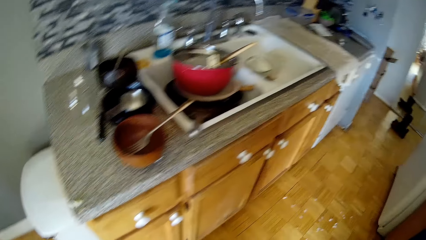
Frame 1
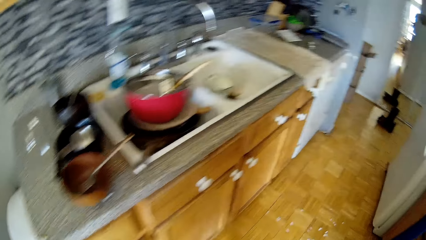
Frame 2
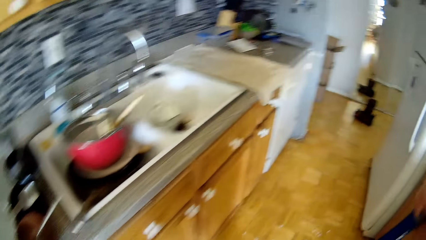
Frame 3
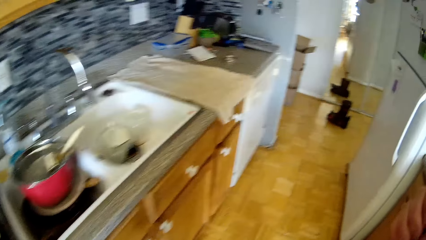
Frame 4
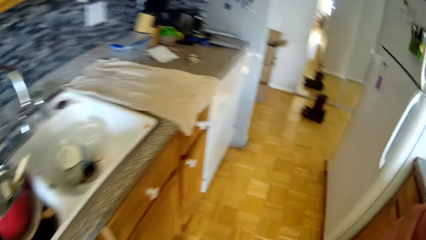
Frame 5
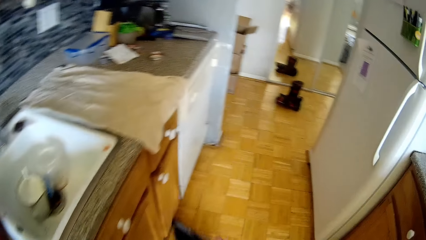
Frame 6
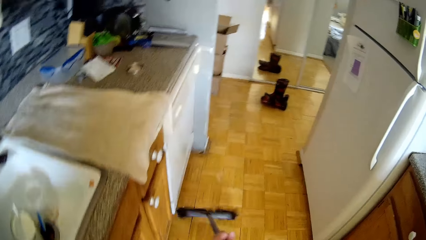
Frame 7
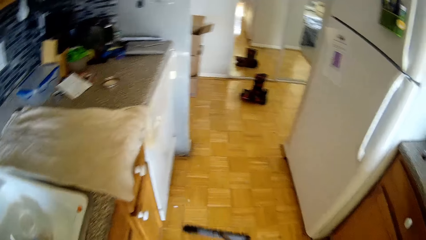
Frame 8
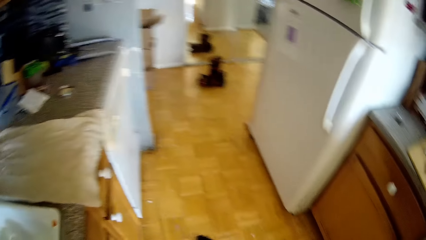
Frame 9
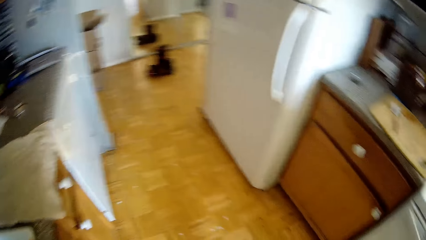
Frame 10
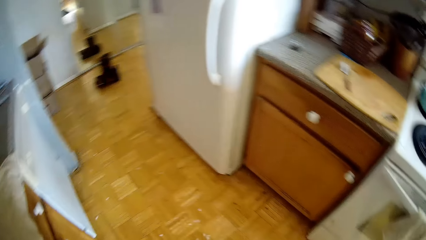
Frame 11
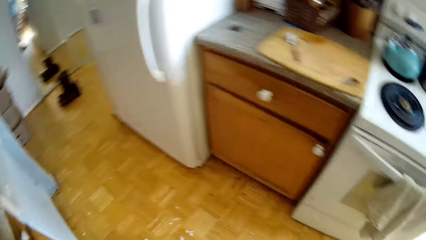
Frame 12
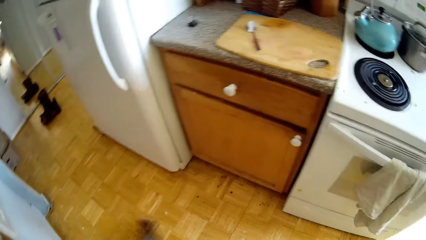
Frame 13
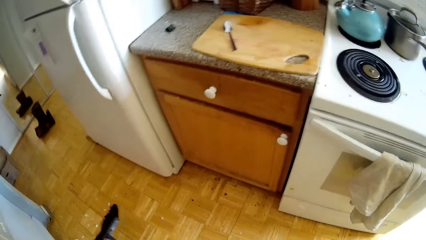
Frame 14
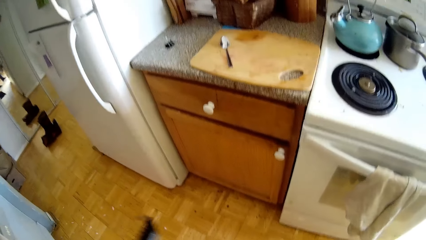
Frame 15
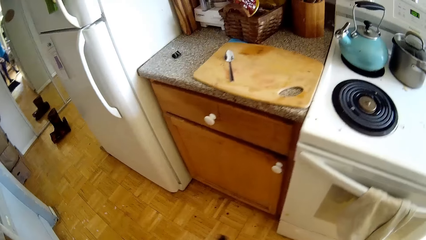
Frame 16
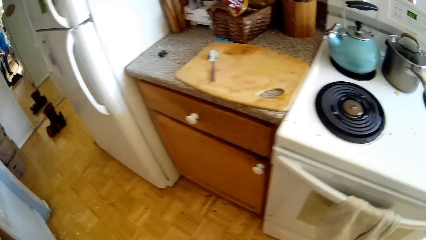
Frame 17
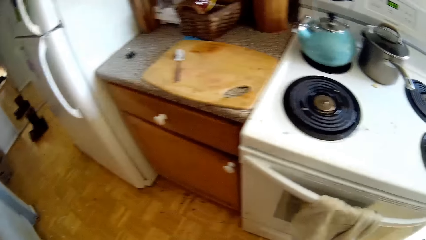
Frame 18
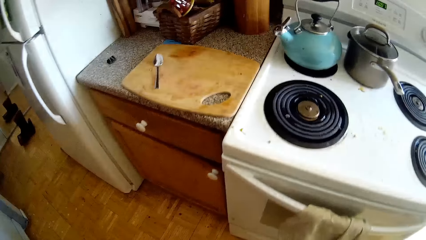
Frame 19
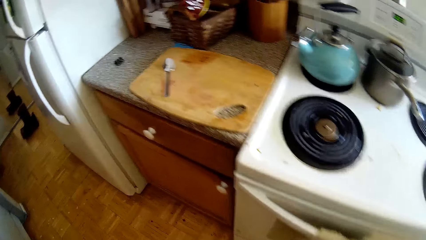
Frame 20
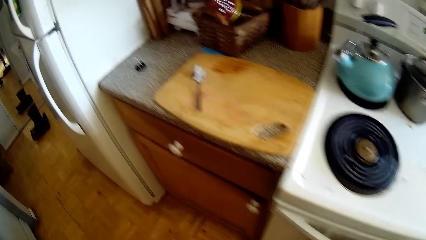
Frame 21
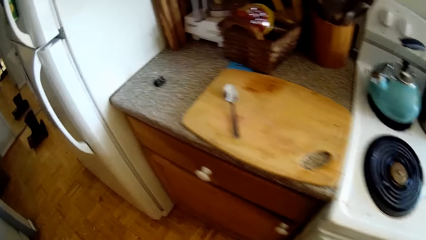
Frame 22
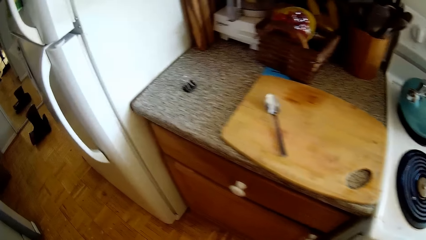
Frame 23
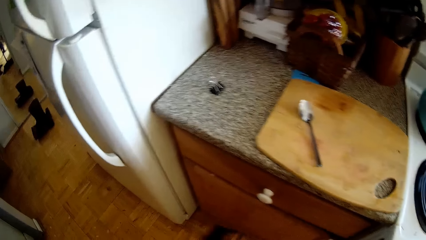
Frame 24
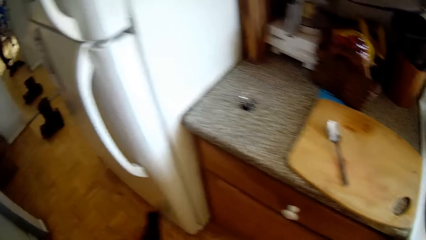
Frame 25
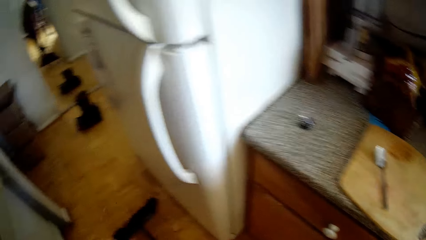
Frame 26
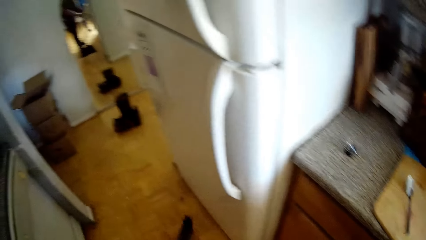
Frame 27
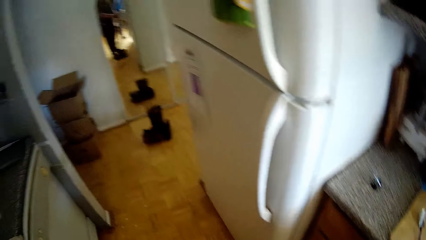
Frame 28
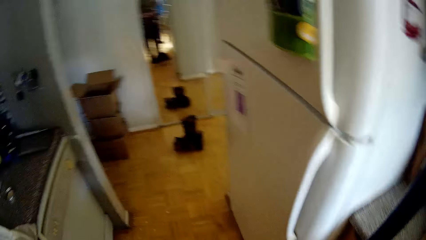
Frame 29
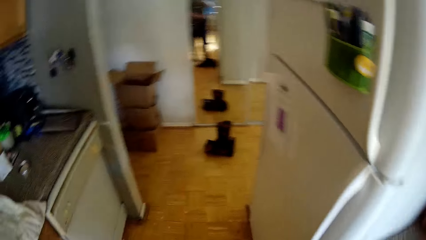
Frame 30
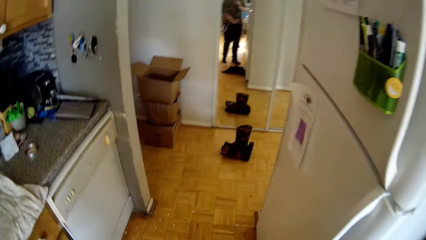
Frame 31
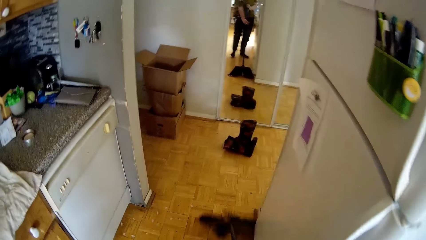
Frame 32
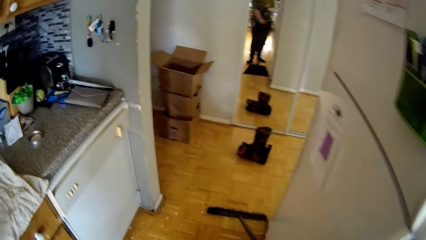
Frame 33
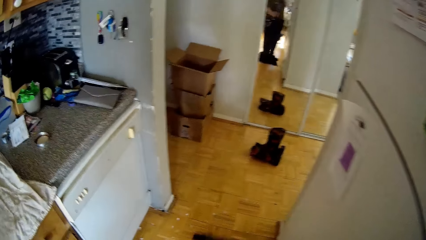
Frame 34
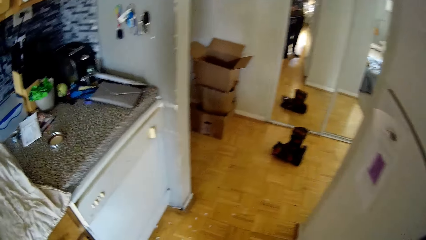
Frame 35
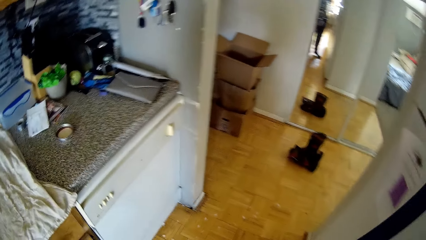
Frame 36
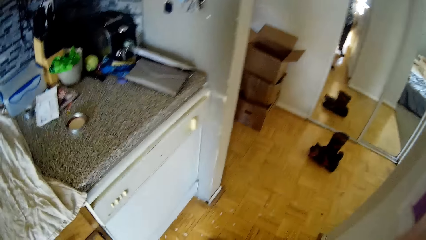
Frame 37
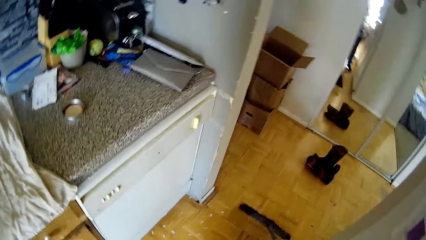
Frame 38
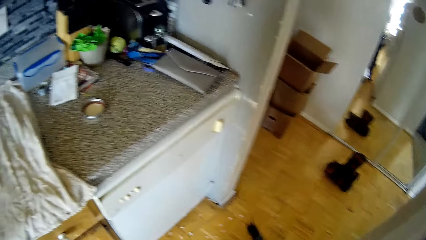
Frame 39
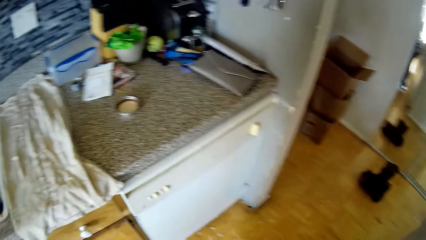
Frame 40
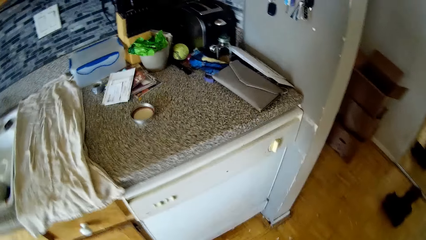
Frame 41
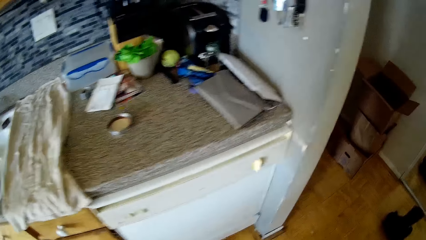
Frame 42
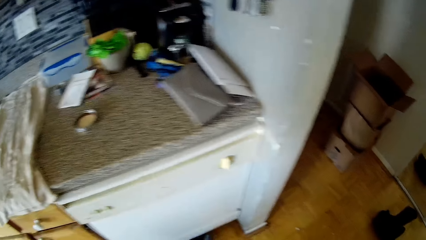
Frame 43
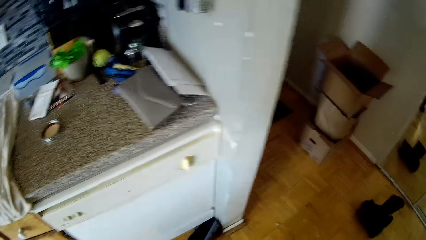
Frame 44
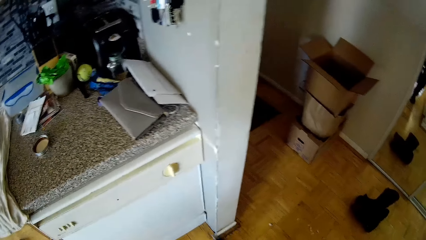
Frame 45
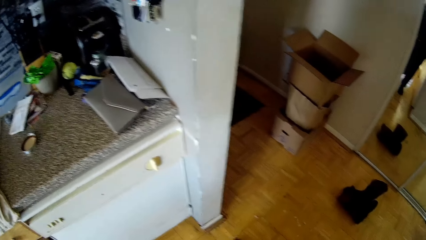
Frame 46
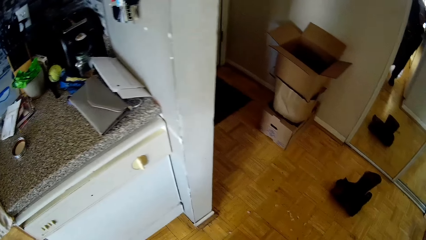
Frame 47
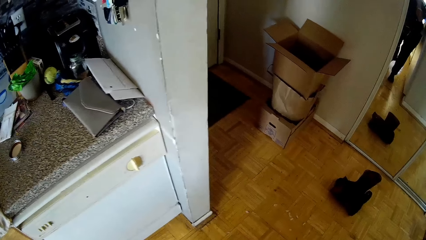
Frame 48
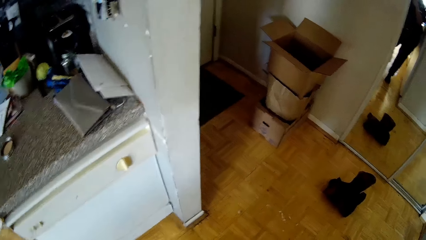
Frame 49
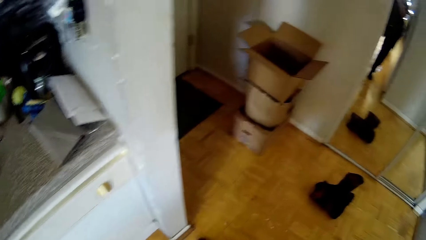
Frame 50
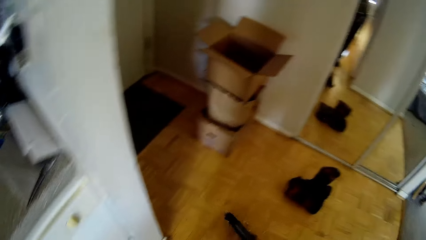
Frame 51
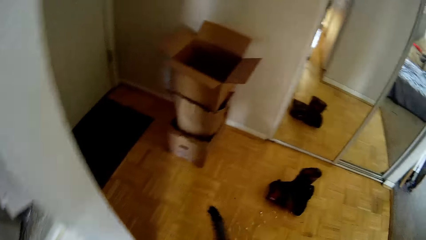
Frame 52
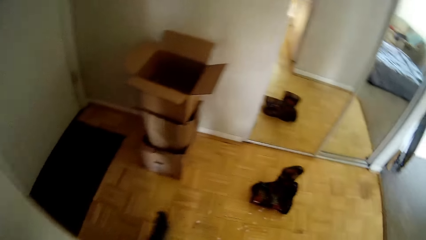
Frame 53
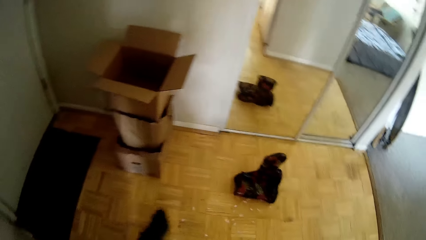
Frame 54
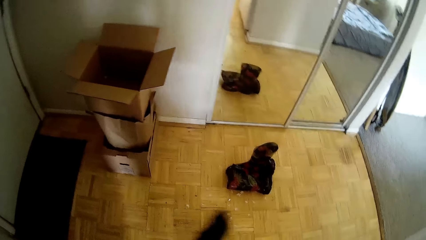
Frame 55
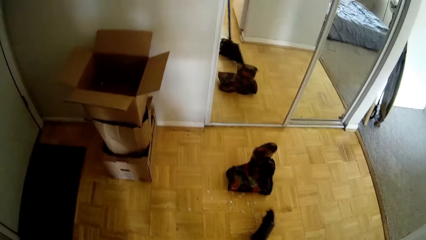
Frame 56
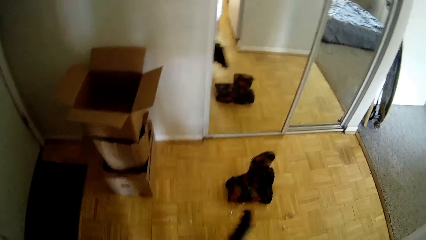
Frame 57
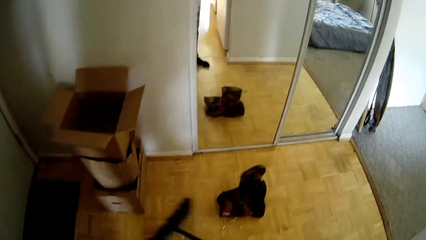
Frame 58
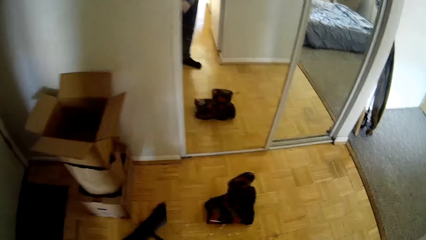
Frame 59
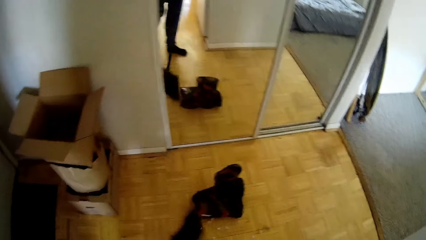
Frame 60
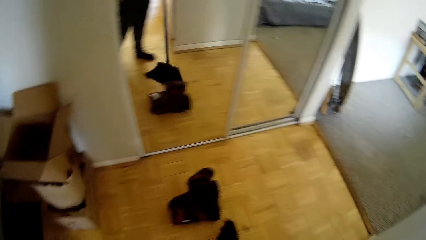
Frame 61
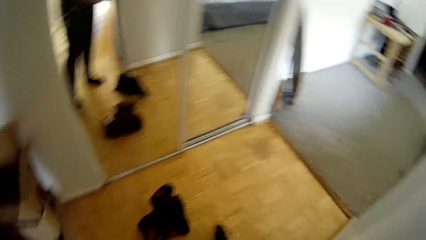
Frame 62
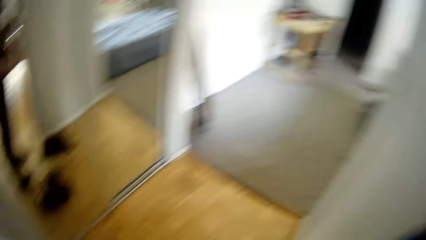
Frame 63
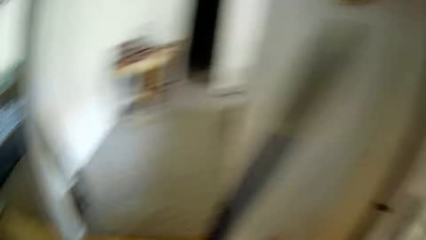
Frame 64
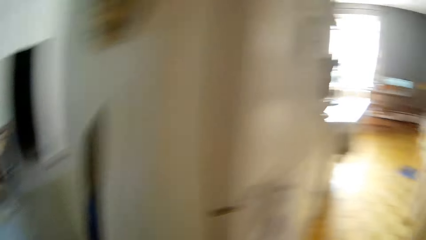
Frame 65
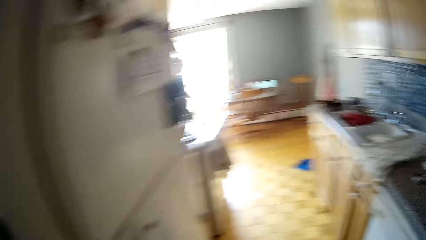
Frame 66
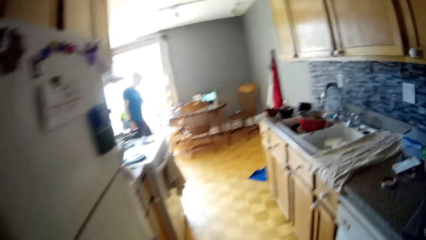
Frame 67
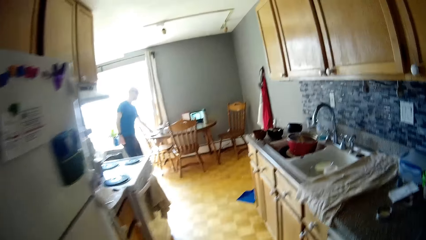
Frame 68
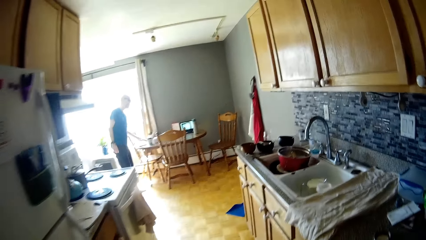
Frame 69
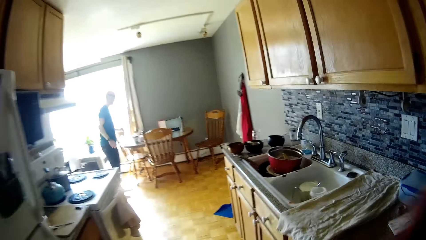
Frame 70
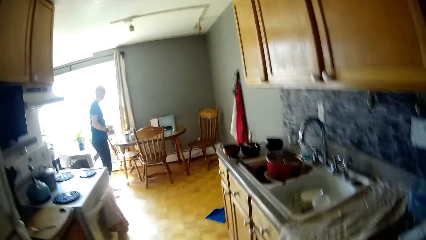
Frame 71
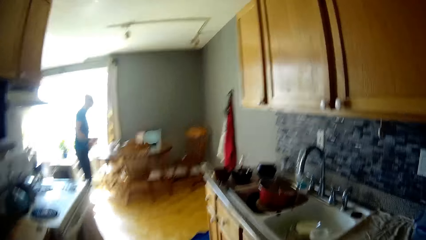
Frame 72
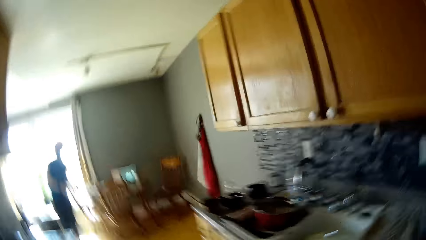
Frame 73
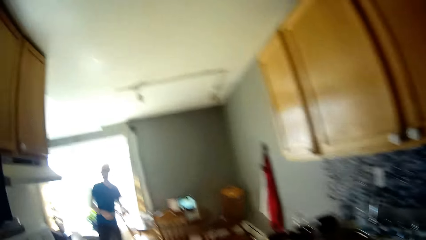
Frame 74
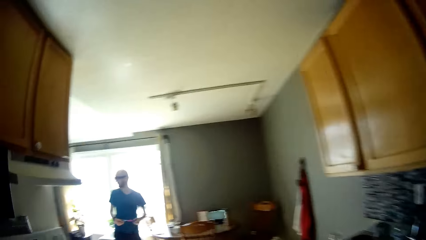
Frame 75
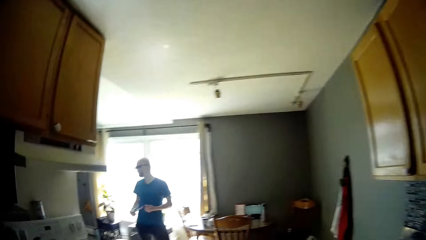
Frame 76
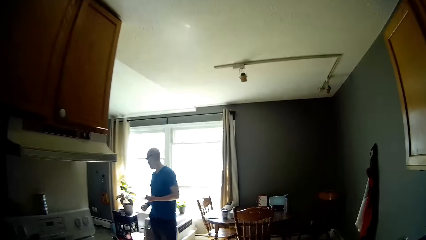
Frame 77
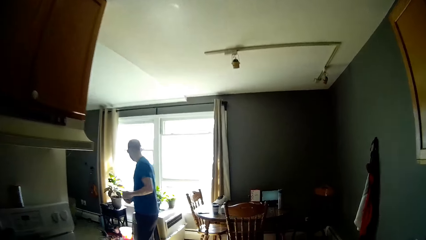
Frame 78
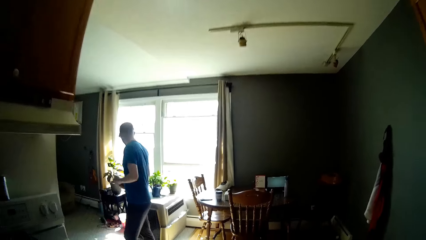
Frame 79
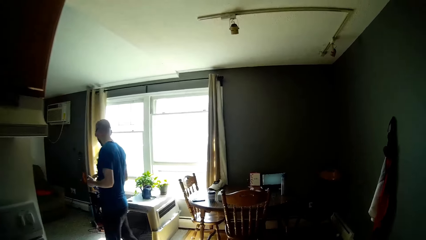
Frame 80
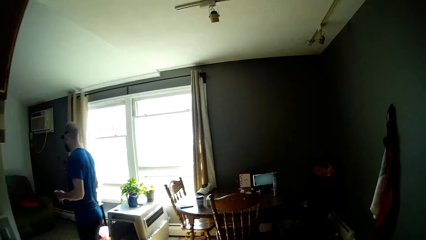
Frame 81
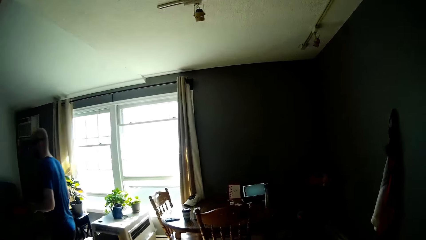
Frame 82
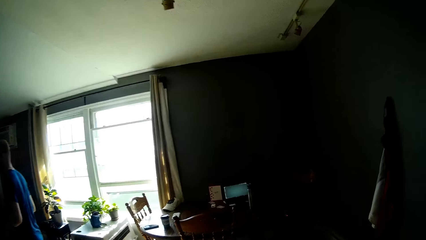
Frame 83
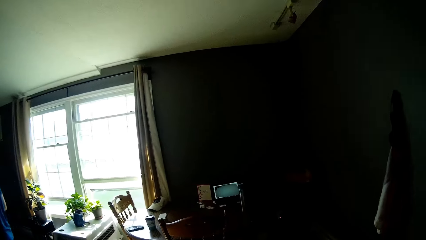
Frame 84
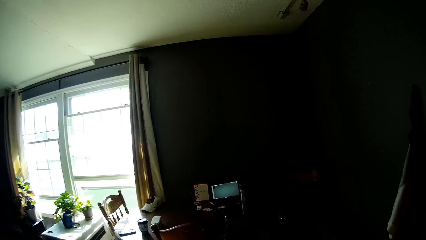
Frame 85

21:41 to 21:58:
The camera wearer walks around. A man picks a rope from the table with his left hand.
